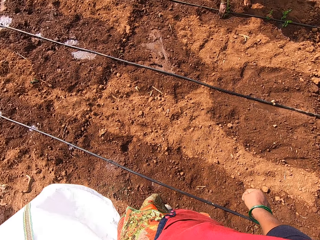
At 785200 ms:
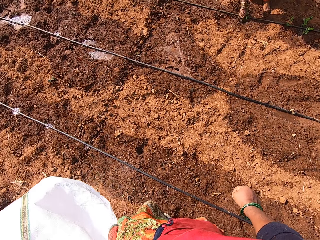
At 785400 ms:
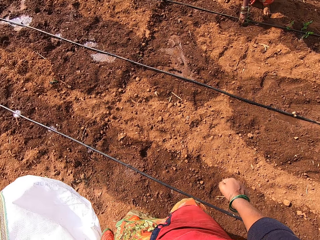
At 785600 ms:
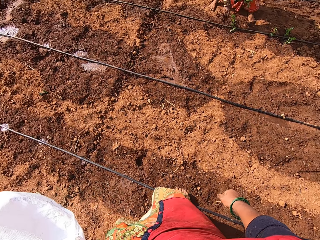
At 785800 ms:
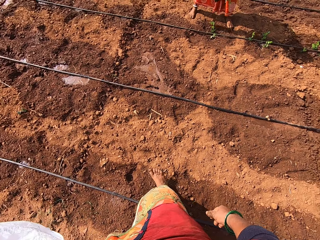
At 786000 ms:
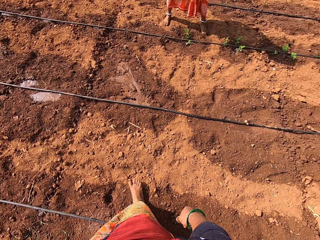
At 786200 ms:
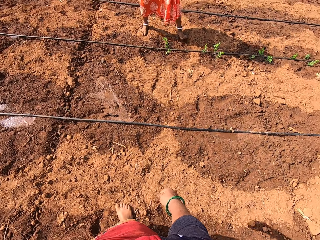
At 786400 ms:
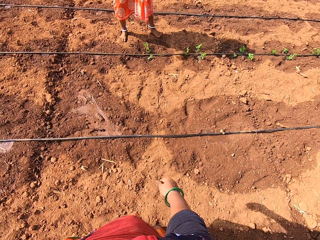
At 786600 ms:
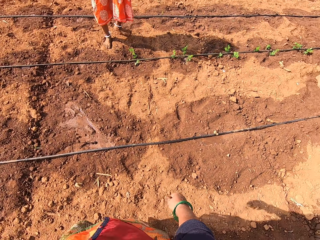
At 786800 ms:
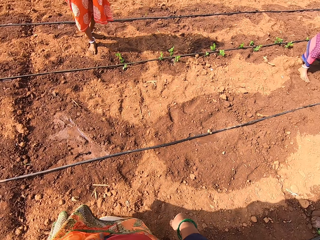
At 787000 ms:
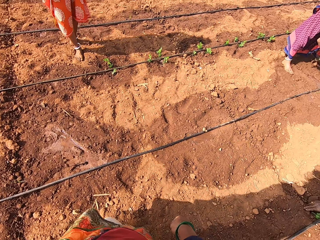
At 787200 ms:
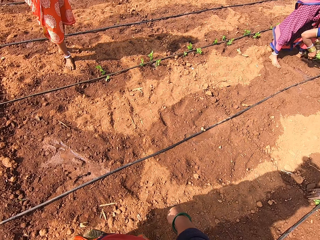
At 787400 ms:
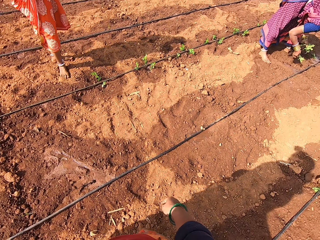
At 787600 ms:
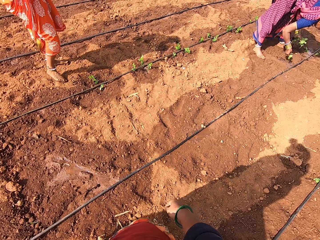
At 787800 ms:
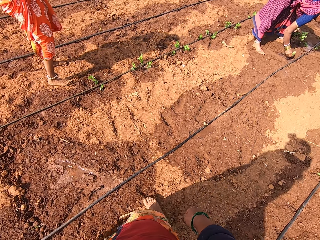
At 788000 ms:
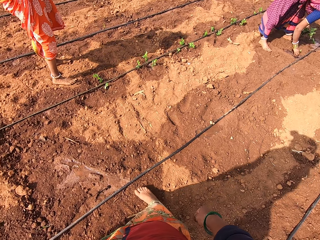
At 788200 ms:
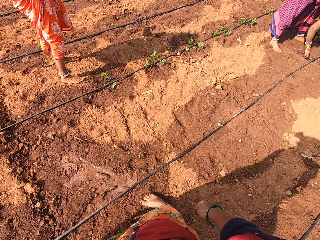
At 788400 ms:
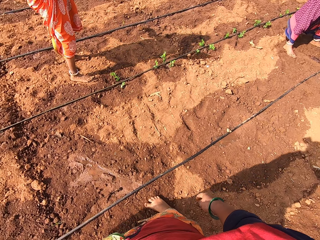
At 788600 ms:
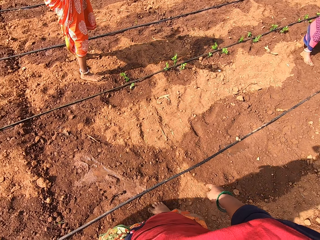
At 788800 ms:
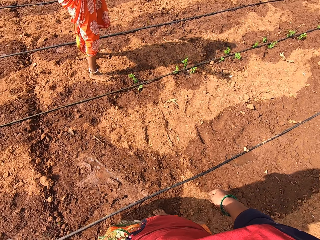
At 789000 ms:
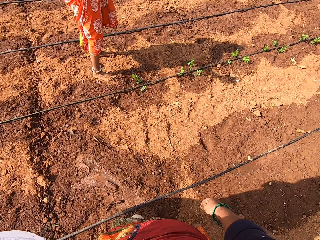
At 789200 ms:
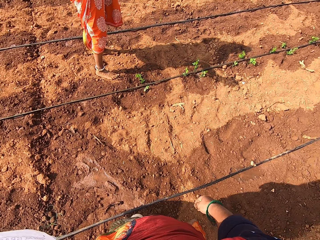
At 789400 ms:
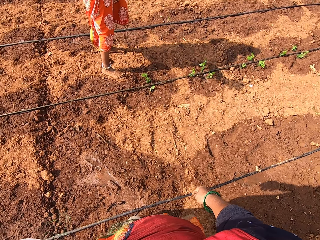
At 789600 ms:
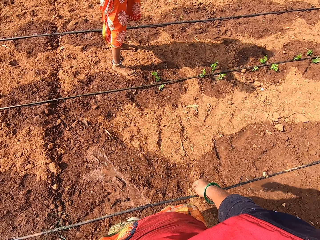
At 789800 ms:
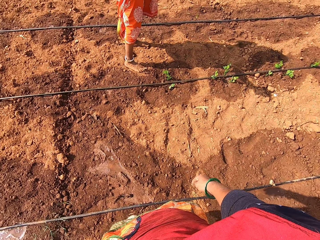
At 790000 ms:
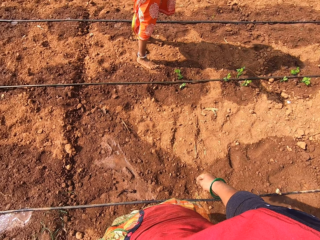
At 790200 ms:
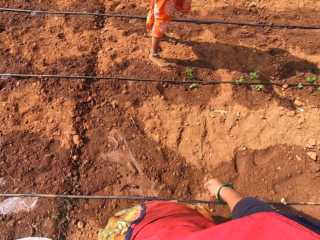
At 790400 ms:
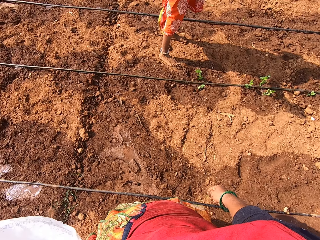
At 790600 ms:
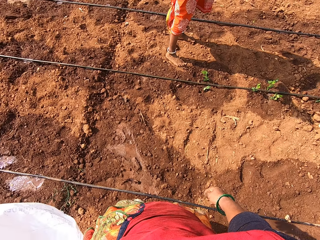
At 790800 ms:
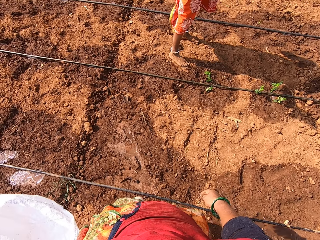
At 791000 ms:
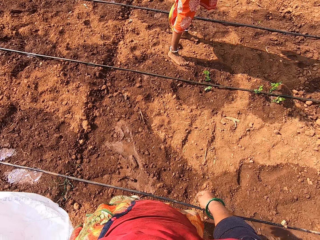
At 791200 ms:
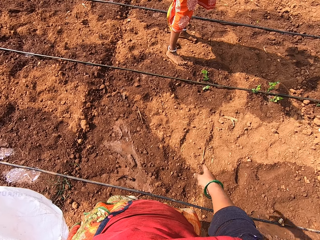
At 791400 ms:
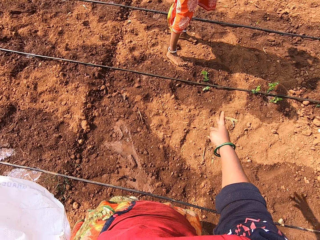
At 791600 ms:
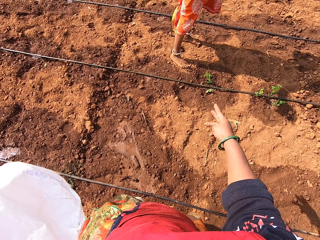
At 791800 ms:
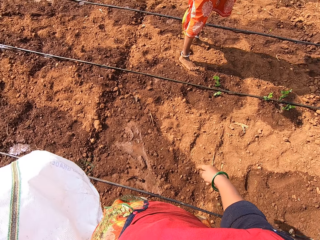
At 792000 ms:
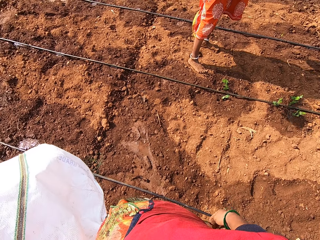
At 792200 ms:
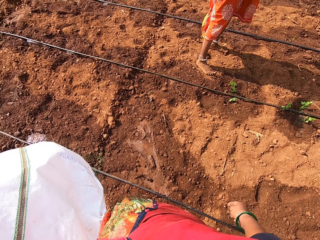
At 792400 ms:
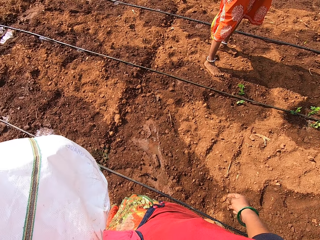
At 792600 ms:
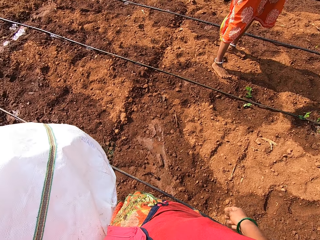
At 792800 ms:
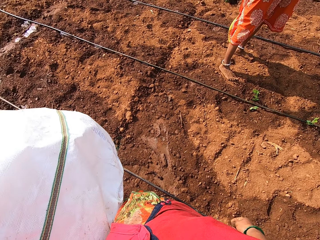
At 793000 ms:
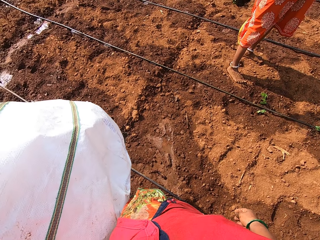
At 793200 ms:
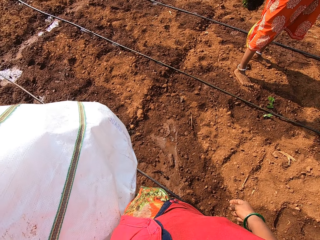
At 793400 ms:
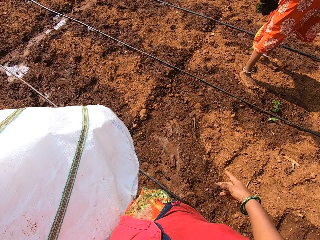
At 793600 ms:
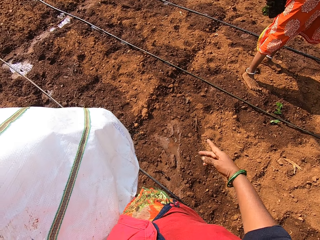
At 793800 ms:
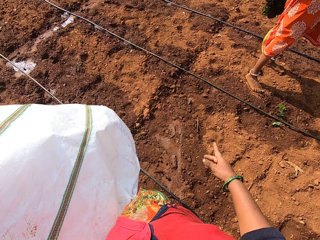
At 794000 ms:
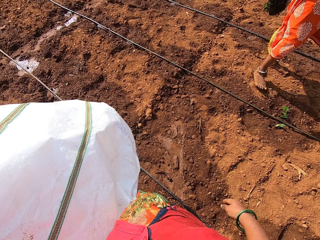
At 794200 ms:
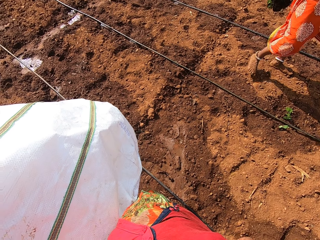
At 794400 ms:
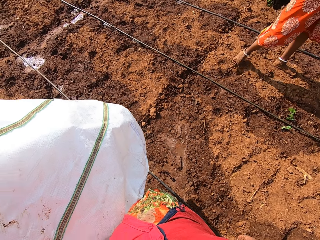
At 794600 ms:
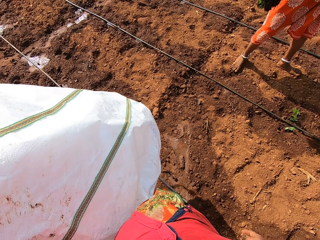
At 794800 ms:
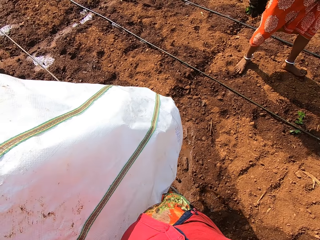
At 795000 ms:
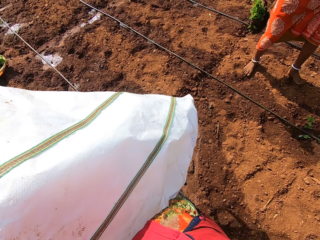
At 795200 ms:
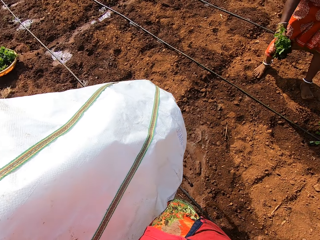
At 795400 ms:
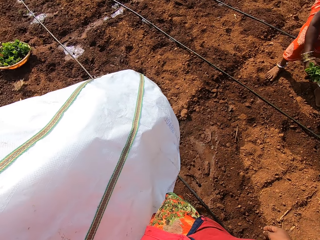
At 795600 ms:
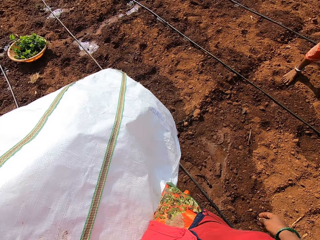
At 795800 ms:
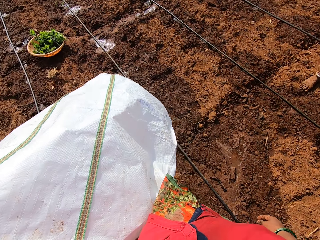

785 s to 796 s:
The camera wearer points a finger. They talk to a person.

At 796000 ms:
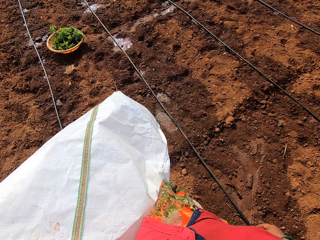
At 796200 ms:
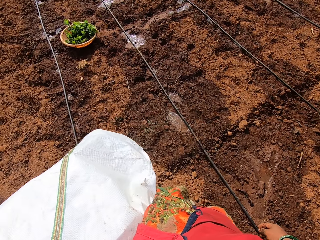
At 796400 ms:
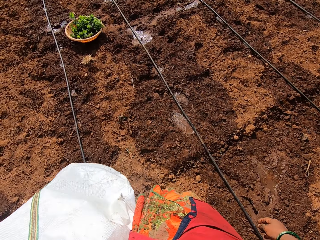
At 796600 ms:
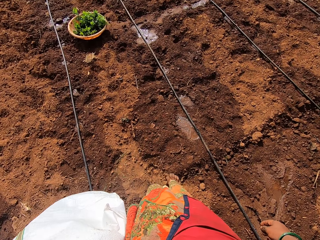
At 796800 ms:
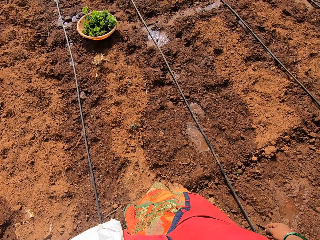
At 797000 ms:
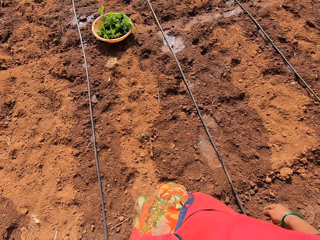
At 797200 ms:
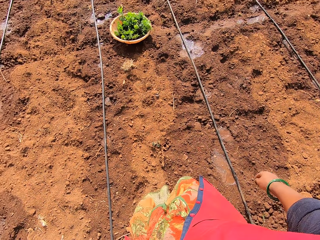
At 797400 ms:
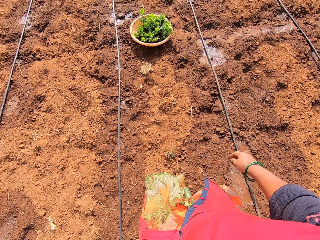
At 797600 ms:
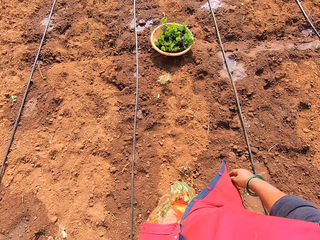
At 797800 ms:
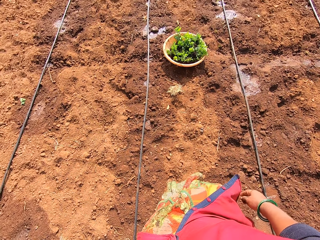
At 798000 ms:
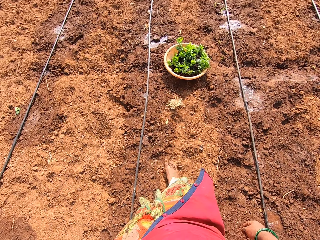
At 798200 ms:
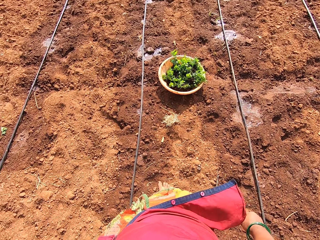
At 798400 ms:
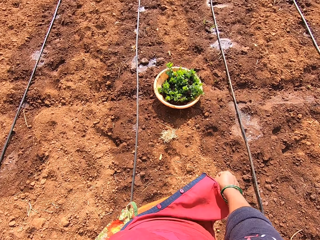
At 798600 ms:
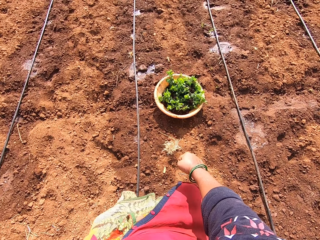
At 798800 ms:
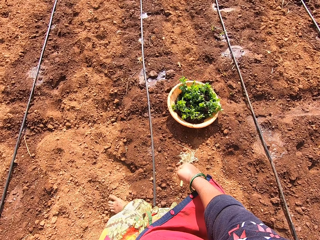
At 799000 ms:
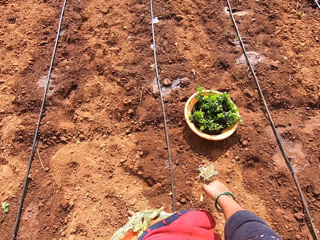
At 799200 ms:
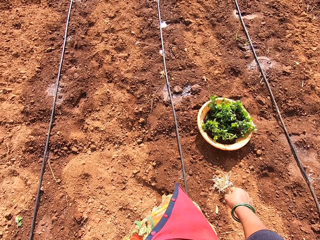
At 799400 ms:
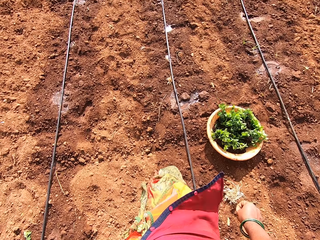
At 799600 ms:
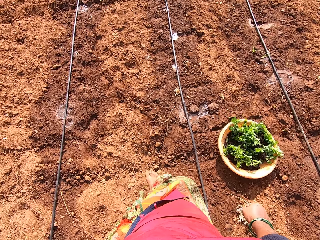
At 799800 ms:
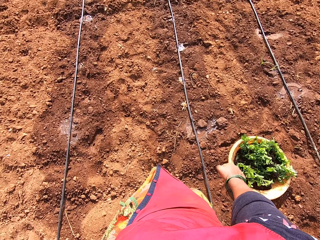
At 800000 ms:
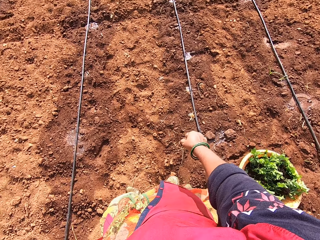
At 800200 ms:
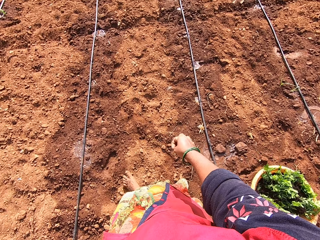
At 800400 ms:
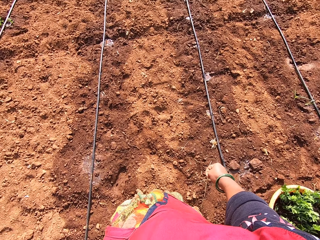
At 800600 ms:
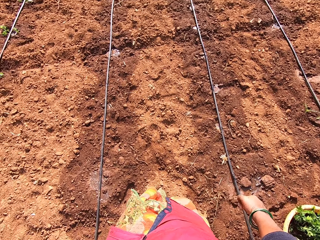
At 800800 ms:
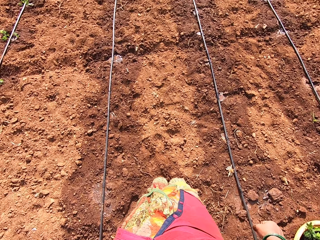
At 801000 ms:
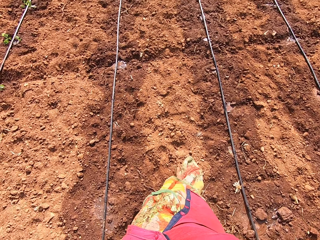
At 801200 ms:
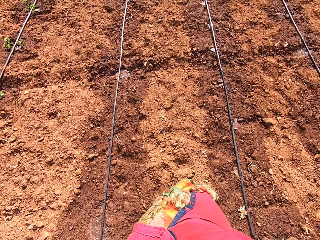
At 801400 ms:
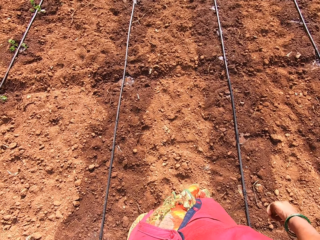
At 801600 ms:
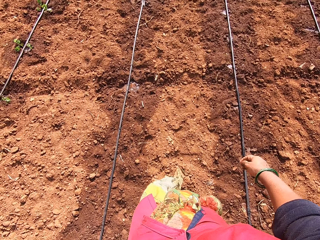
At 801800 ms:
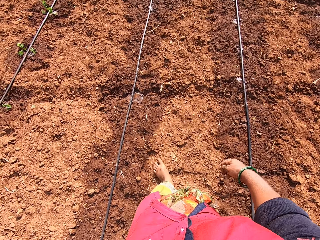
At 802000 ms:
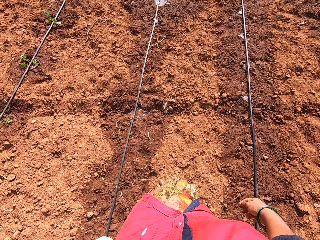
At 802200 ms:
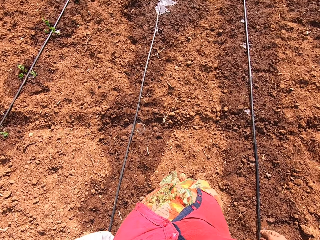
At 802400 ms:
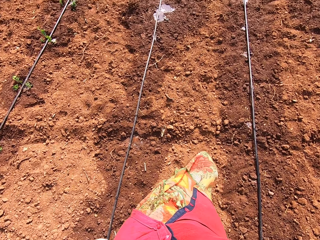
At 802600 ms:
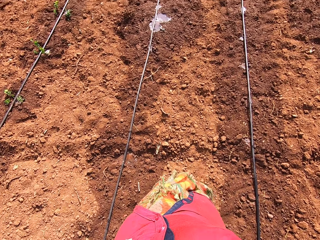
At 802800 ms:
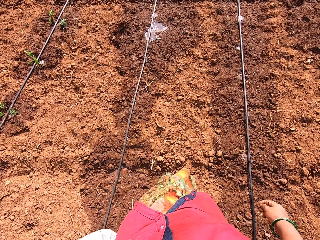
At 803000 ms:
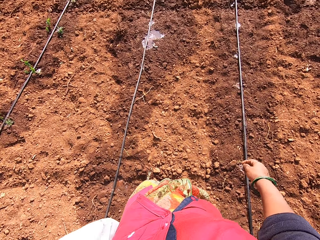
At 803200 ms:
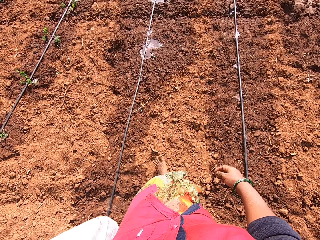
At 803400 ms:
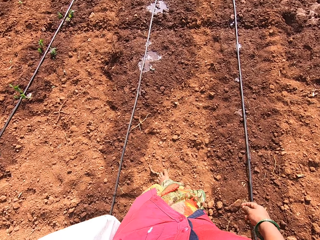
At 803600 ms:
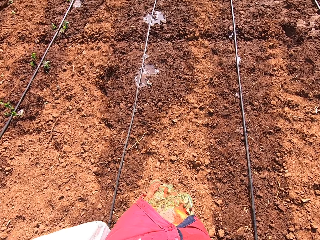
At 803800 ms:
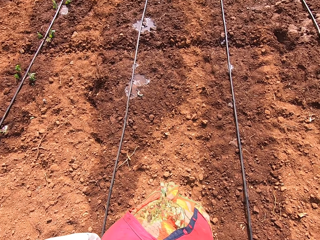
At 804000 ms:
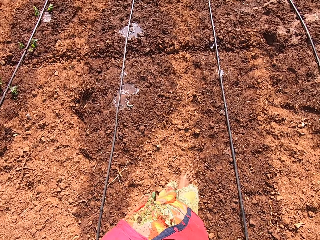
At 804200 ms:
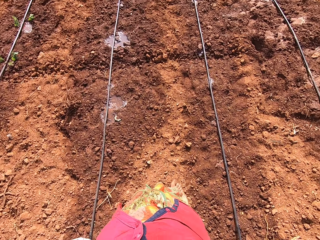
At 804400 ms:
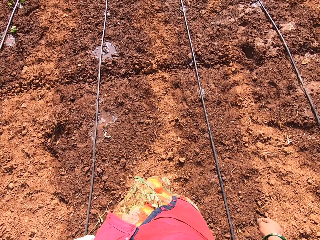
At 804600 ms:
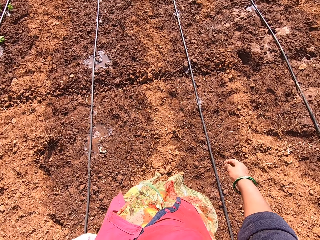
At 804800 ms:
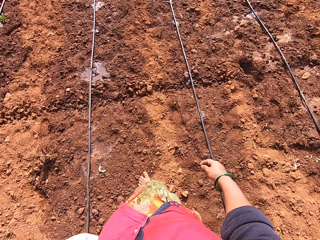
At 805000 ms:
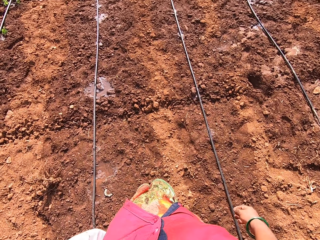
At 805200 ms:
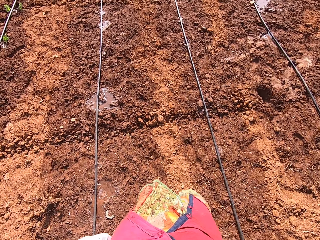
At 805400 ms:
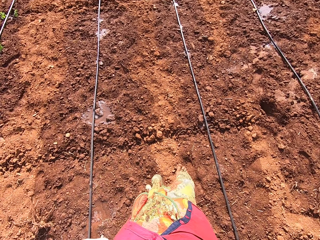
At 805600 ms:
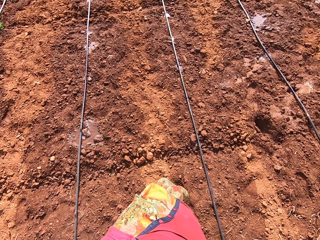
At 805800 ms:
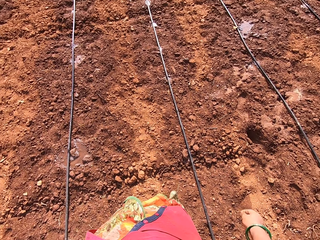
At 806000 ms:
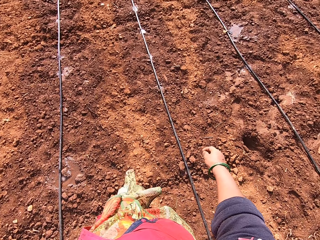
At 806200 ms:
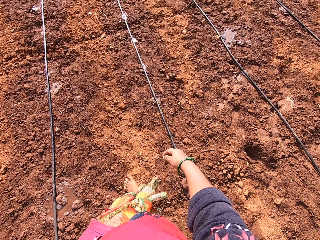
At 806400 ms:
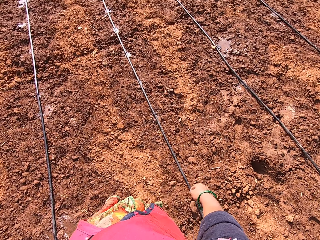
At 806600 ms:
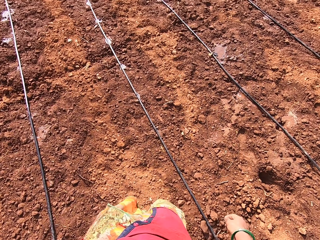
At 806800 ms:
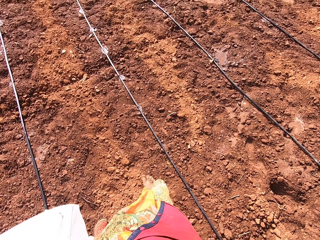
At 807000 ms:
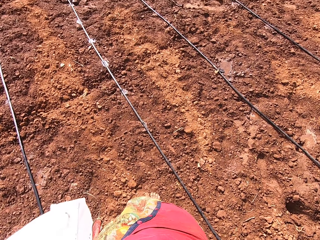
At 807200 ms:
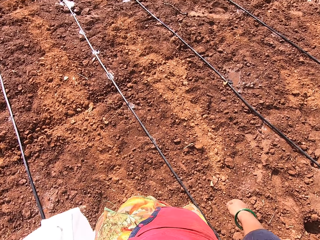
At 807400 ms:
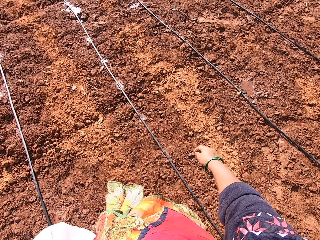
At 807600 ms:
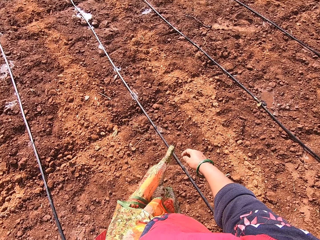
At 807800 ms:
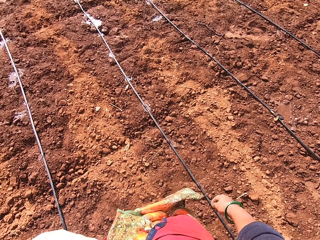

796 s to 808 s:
The camera wearer walks around.
